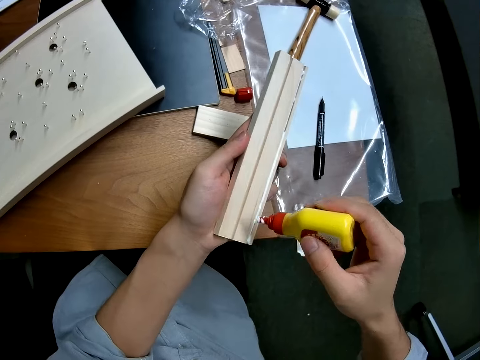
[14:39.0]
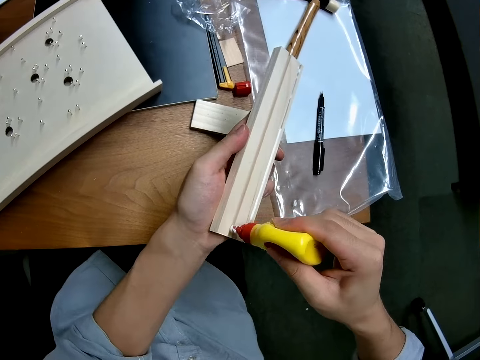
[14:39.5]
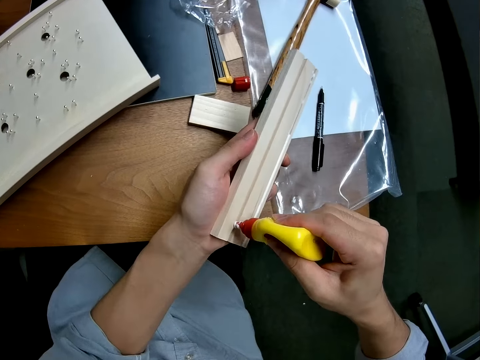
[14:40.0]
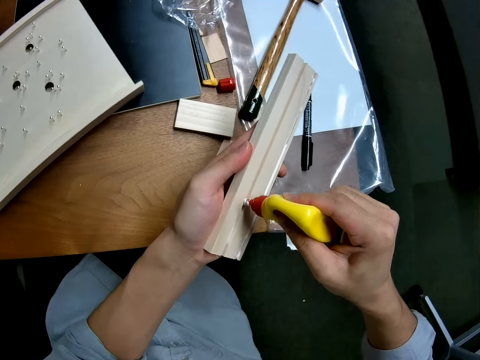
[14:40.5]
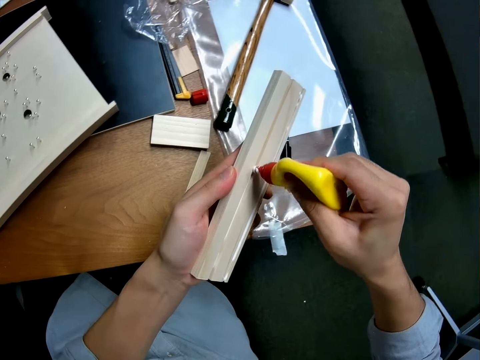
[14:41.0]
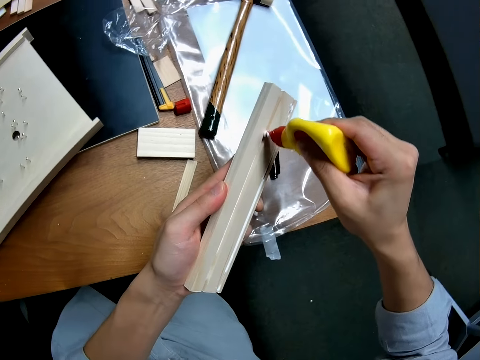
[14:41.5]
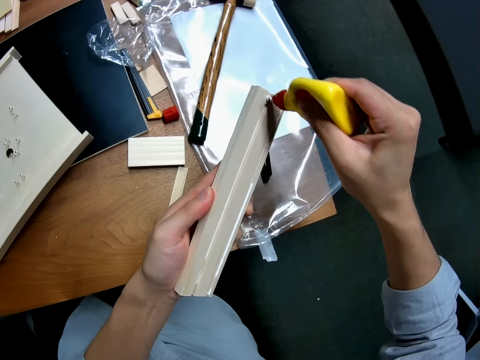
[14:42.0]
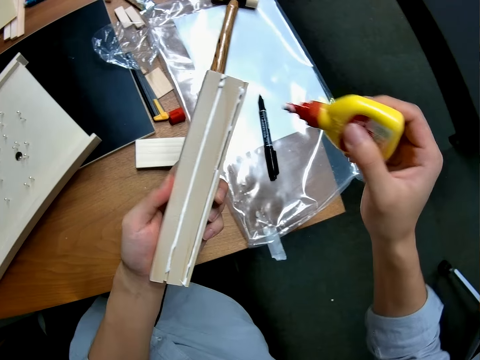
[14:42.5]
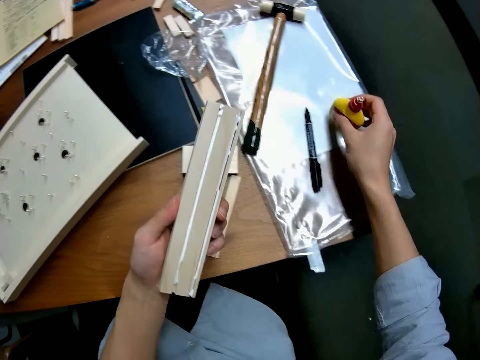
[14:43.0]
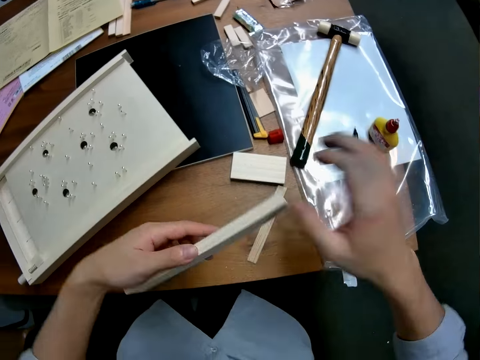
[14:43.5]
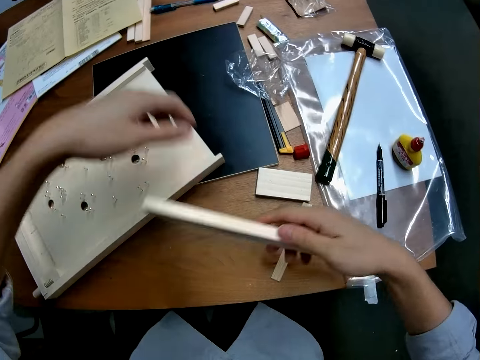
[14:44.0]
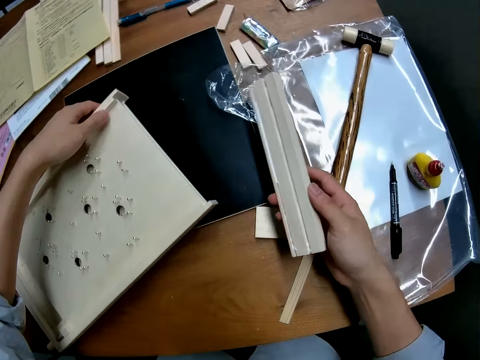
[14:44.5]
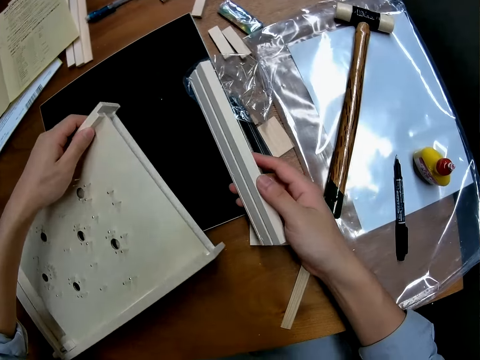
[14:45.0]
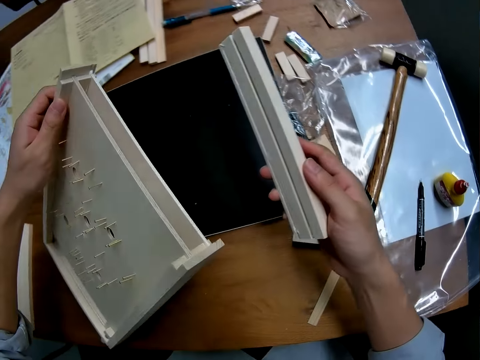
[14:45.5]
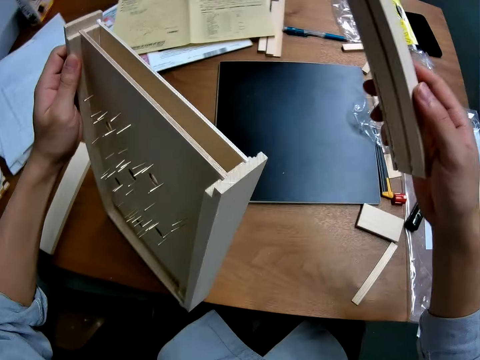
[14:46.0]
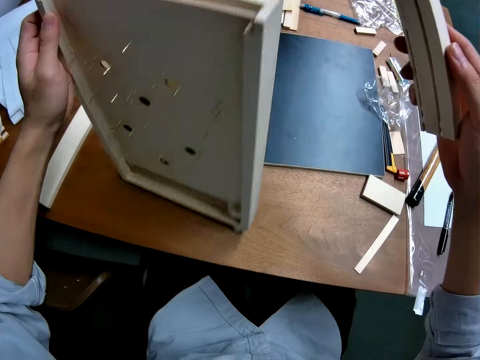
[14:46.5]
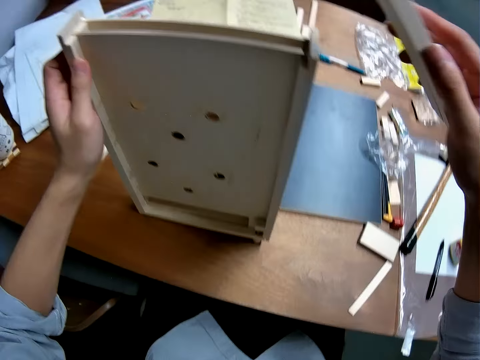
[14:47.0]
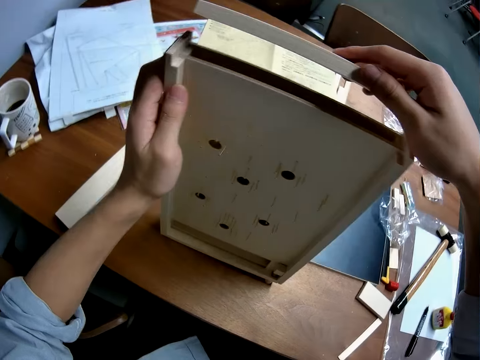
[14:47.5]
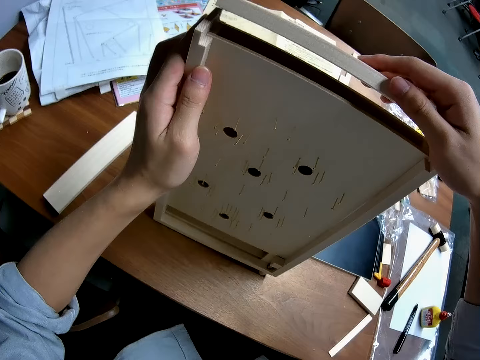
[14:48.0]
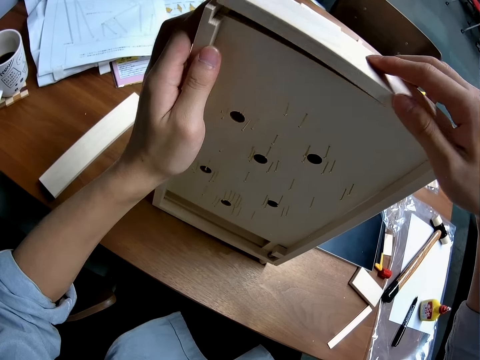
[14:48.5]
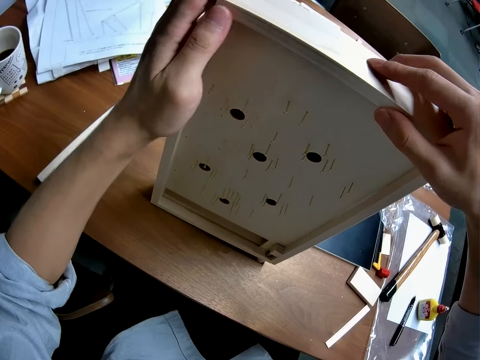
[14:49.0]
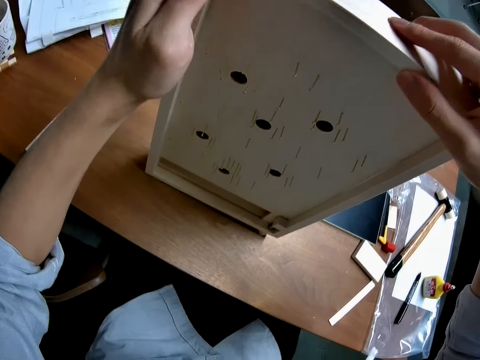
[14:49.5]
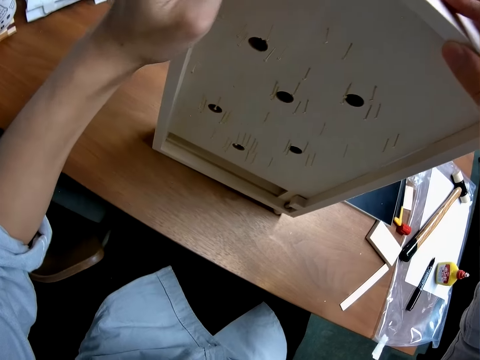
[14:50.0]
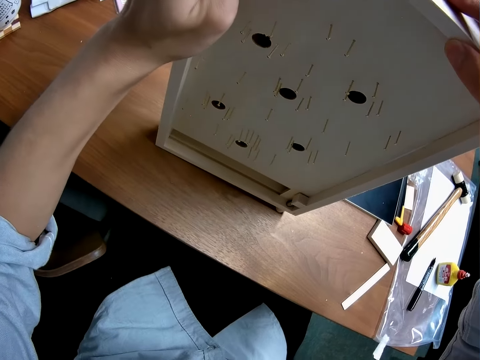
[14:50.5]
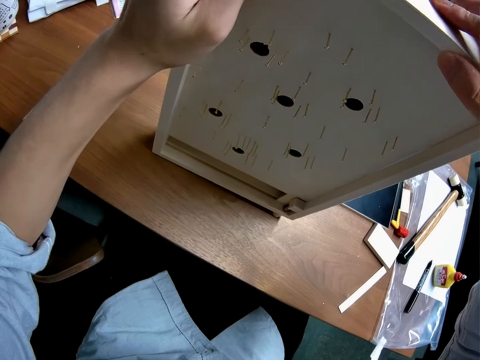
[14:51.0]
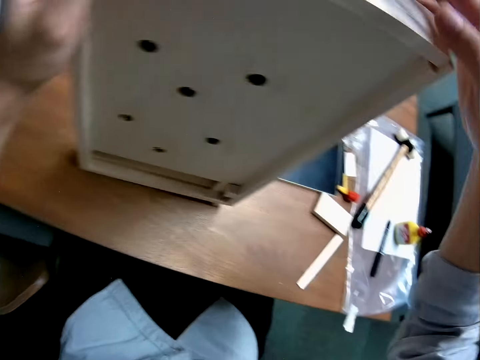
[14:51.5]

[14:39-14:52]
The camera wearer returns the glue container to the table. He collects the casing with his right hand. He holds something. He lifts the craft from the table with his left hand. He attaches the casing to the top of the craft.

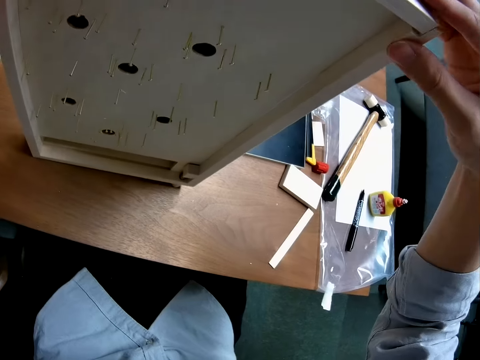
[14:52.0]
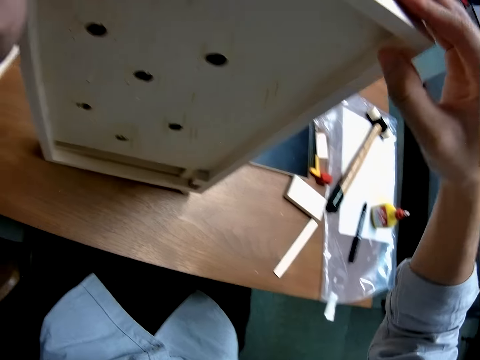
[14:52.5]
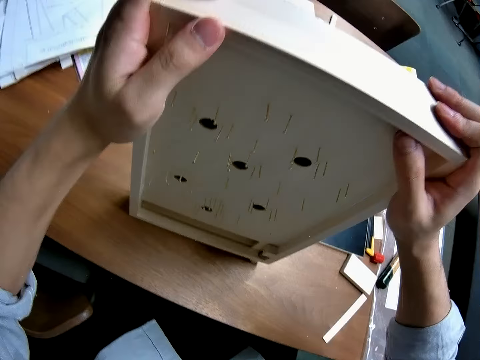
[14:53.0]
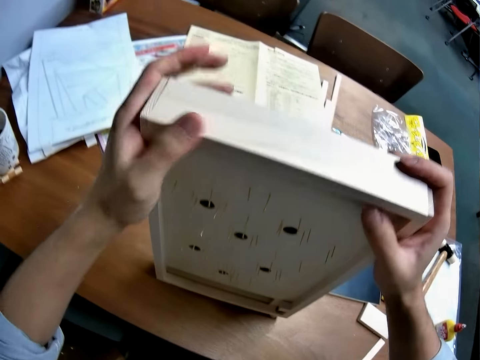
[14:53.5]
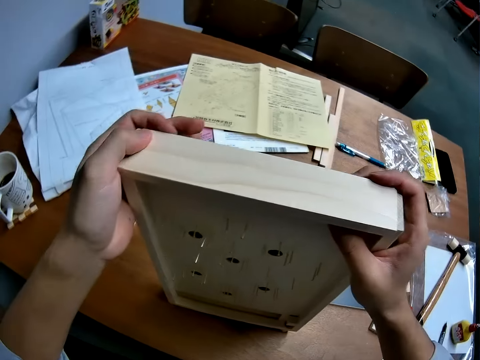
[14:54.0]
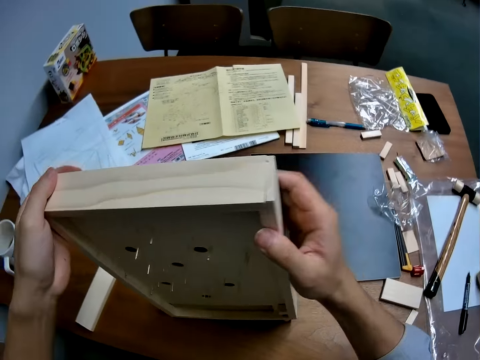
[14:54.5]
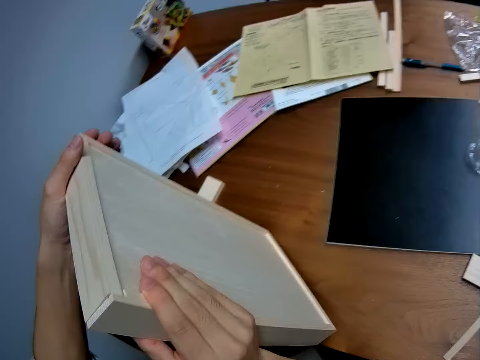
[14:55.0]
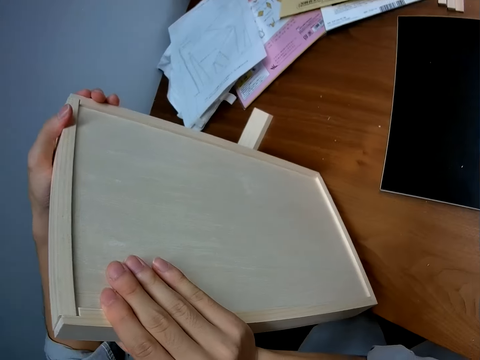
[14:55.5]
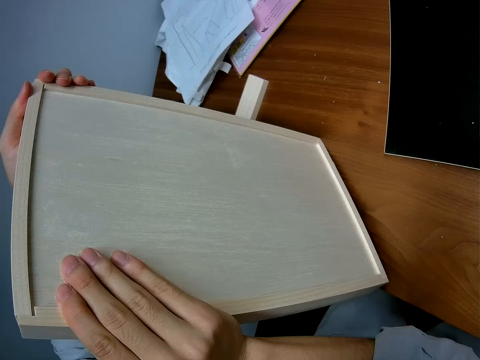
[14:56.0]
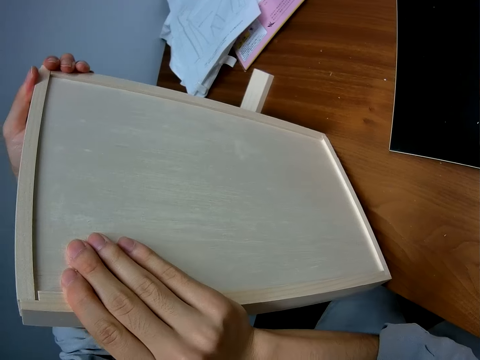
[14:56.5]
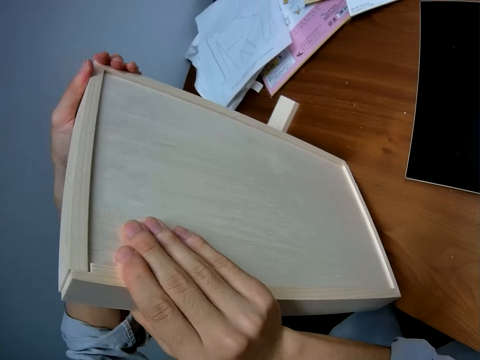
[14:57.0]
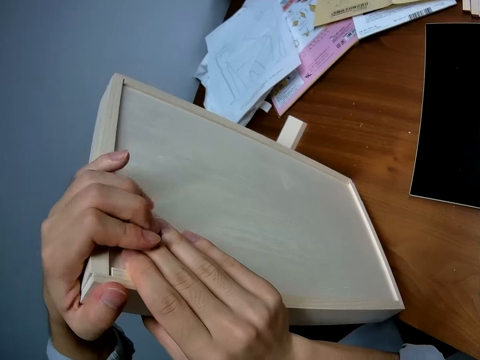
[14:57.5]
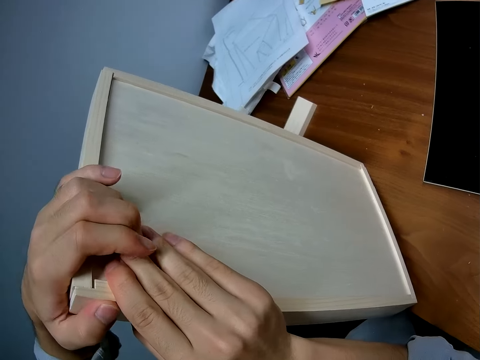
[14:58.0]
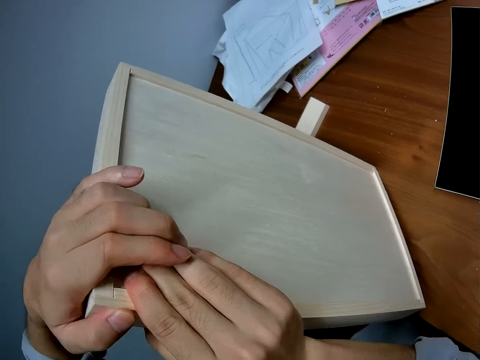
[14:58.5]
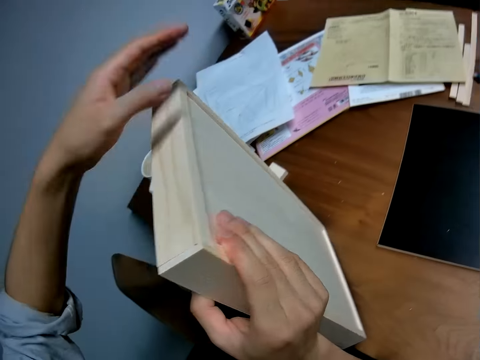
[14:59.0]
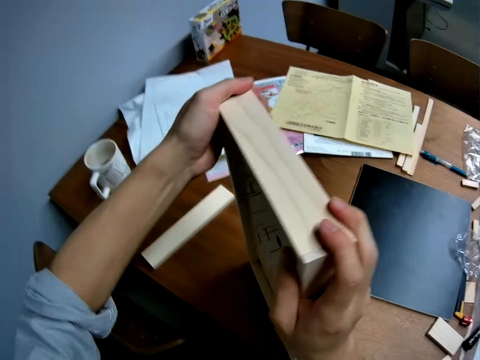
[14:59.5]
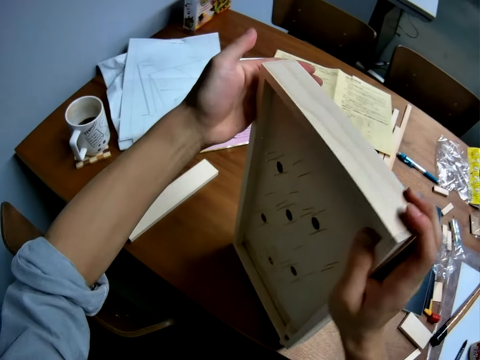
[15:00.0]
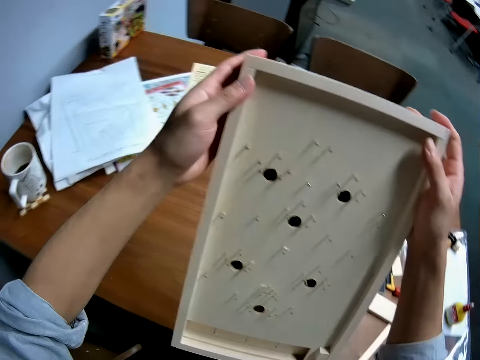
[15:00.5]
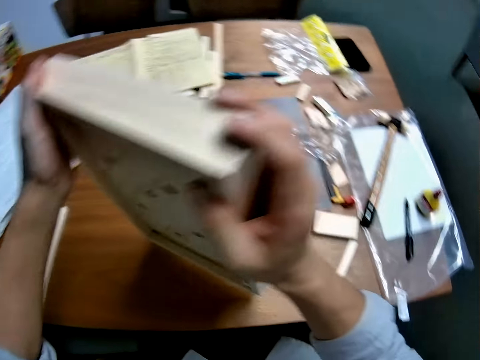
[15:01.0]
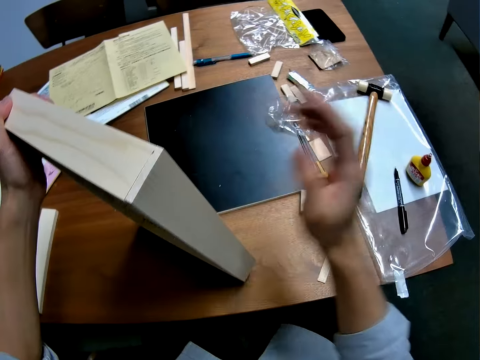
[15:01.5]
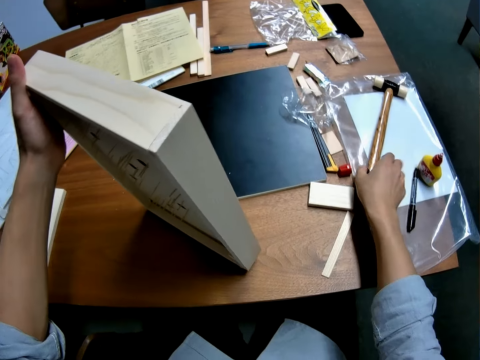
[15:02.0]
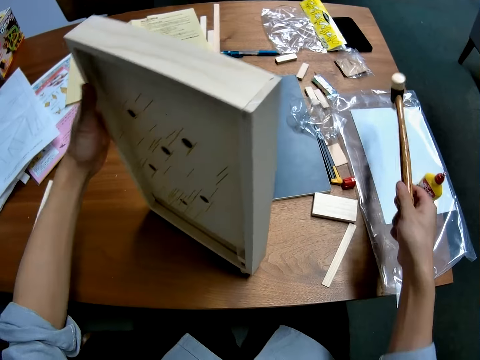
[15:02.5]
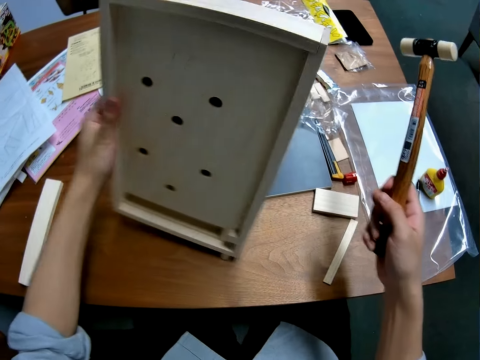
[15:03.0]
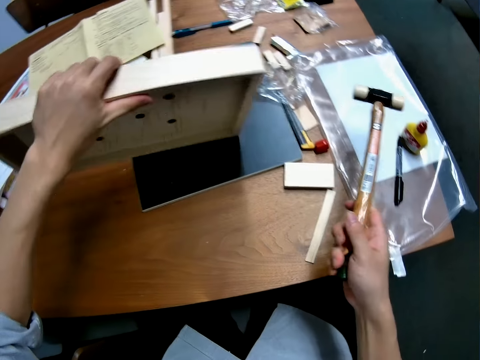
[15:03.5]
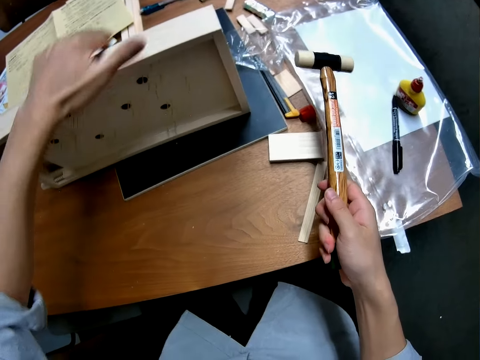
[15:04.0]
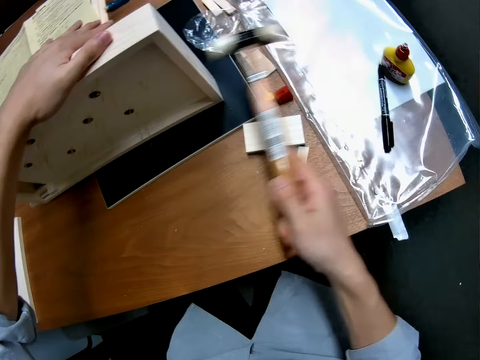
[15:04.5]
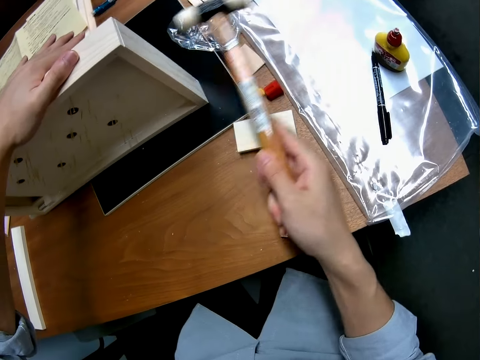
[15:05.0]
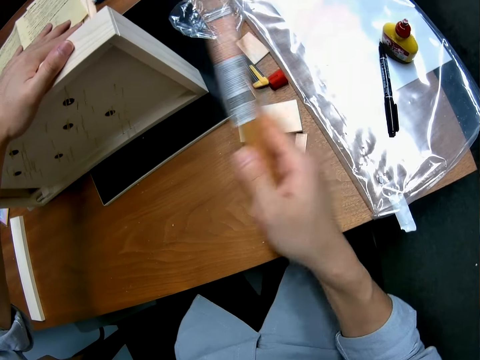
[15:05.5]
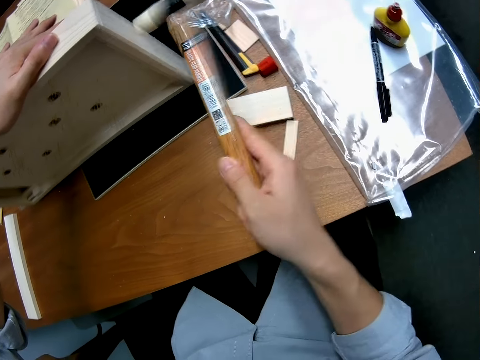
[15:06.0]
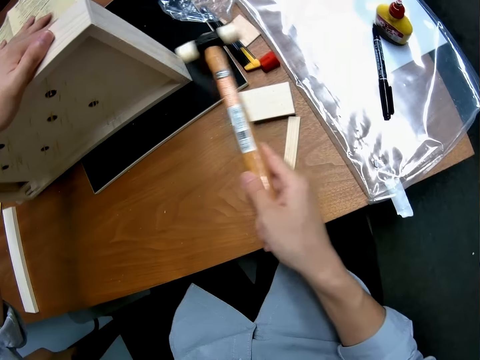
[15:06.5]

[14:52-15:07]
The camera wearer looks at the back of the craft. They adjust the craft, take the hammer from the table, rest the craft on its side on the table, and hit the casing at the top of the craft with the hammer.
